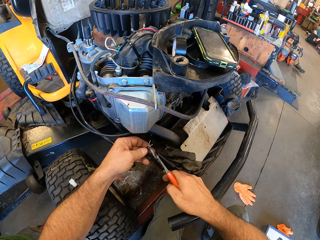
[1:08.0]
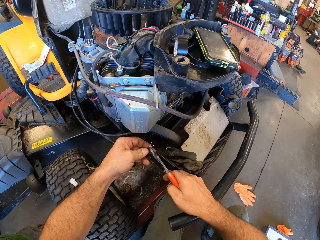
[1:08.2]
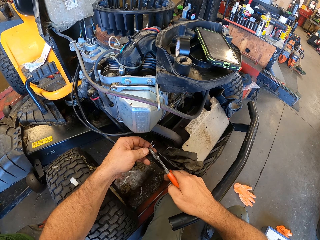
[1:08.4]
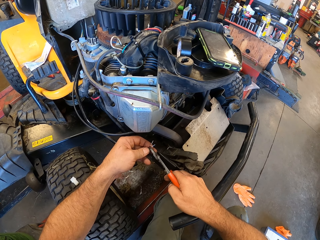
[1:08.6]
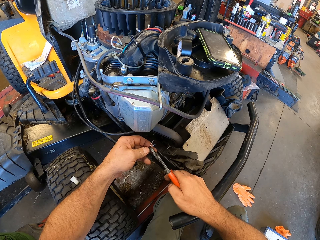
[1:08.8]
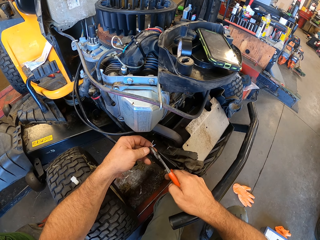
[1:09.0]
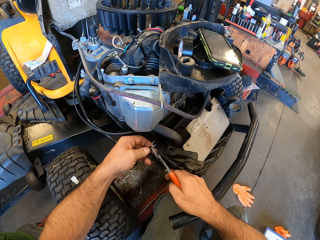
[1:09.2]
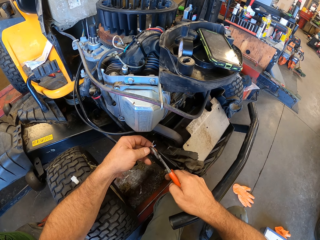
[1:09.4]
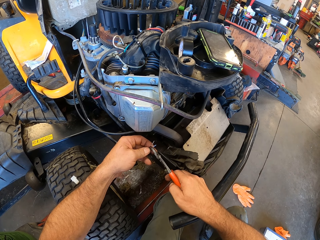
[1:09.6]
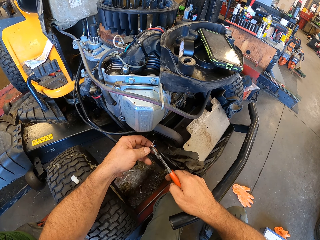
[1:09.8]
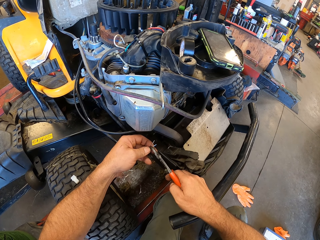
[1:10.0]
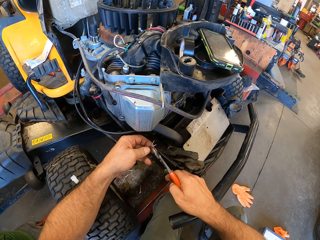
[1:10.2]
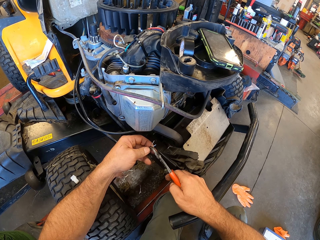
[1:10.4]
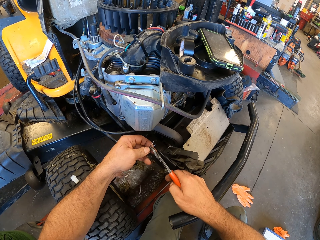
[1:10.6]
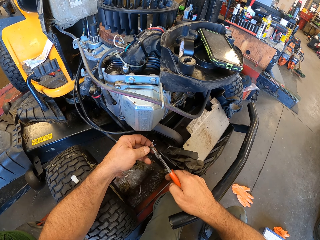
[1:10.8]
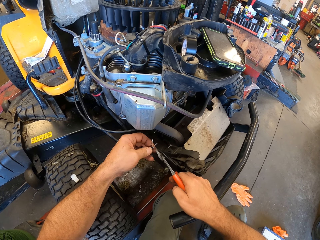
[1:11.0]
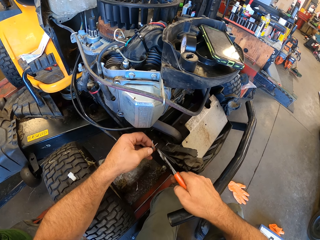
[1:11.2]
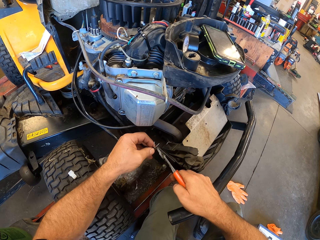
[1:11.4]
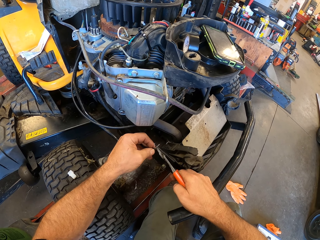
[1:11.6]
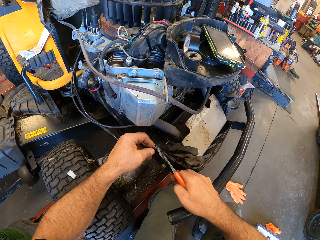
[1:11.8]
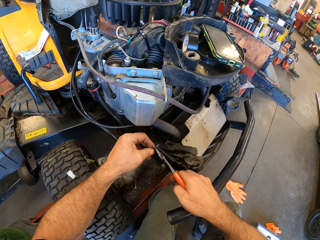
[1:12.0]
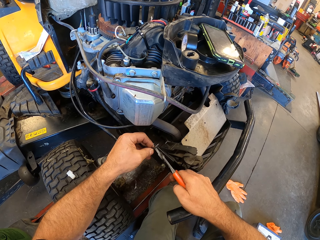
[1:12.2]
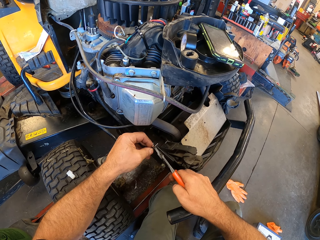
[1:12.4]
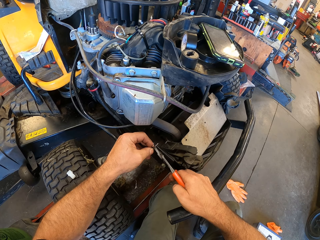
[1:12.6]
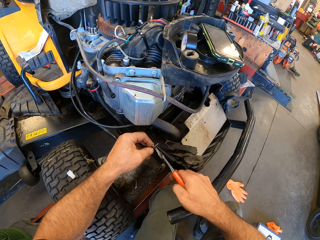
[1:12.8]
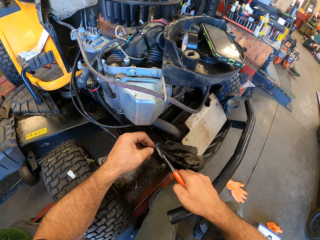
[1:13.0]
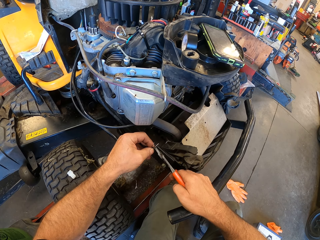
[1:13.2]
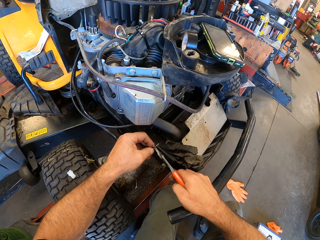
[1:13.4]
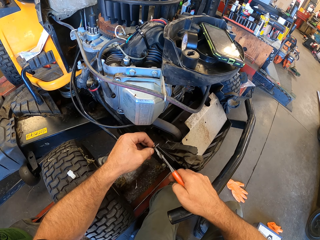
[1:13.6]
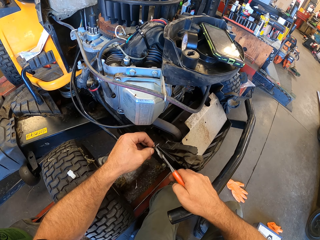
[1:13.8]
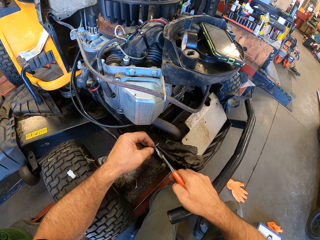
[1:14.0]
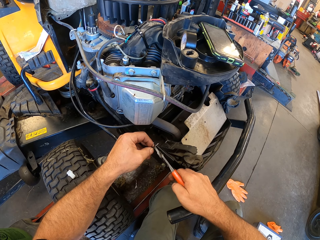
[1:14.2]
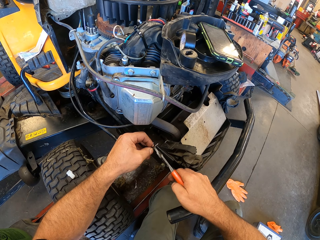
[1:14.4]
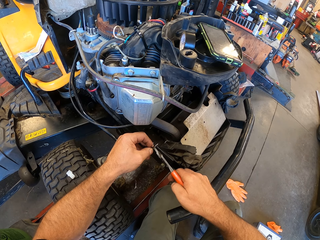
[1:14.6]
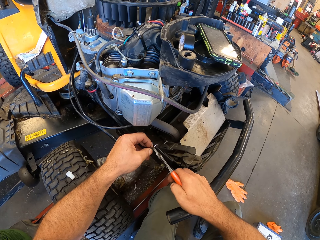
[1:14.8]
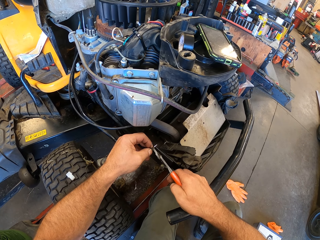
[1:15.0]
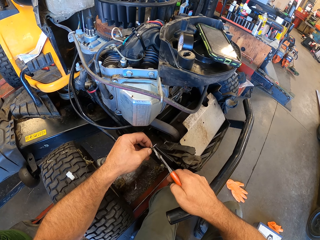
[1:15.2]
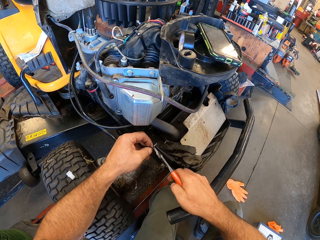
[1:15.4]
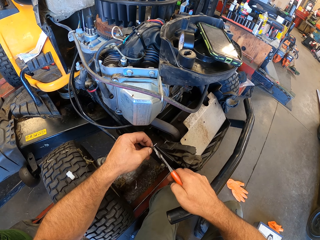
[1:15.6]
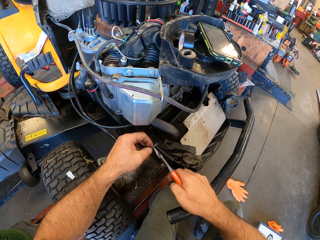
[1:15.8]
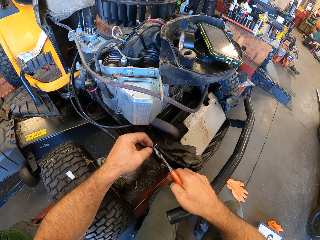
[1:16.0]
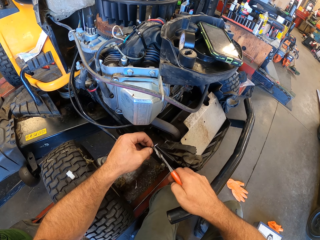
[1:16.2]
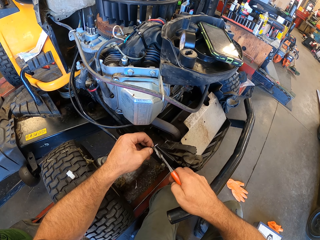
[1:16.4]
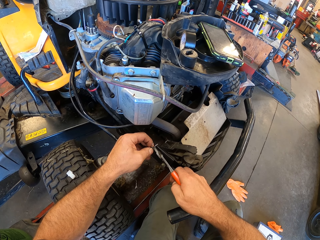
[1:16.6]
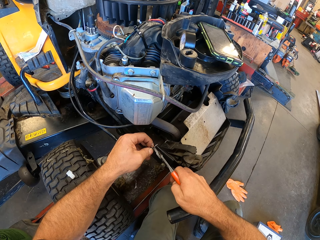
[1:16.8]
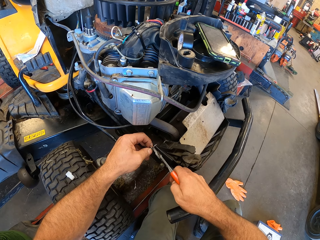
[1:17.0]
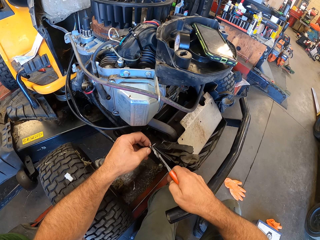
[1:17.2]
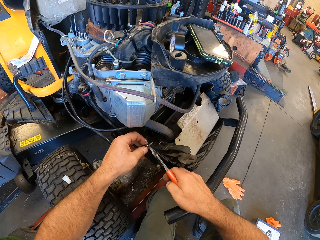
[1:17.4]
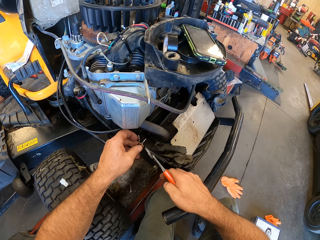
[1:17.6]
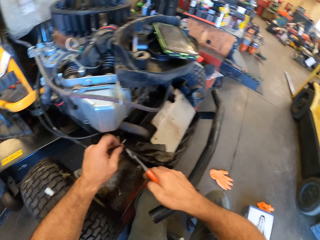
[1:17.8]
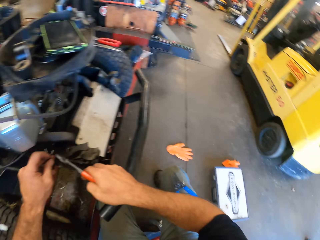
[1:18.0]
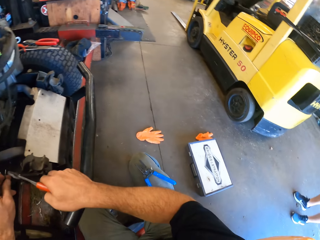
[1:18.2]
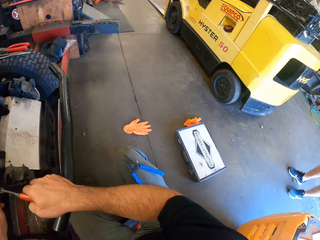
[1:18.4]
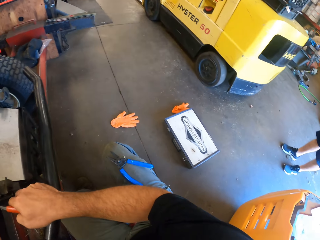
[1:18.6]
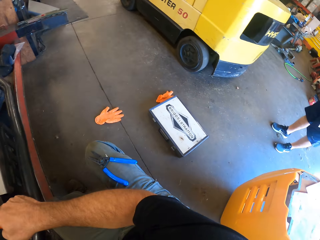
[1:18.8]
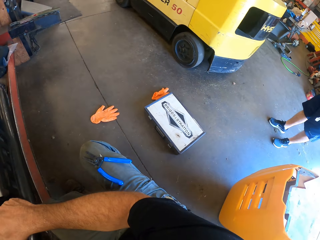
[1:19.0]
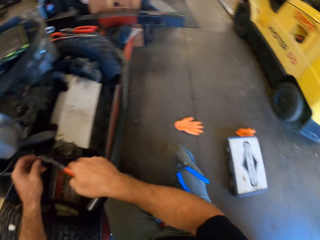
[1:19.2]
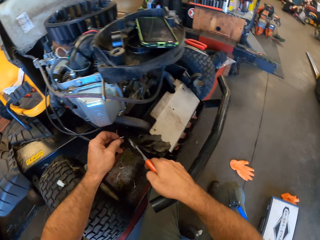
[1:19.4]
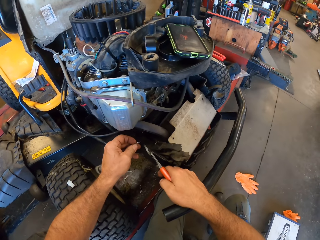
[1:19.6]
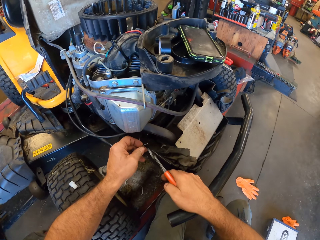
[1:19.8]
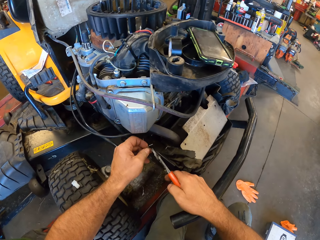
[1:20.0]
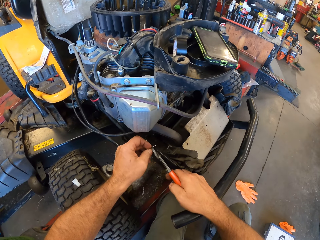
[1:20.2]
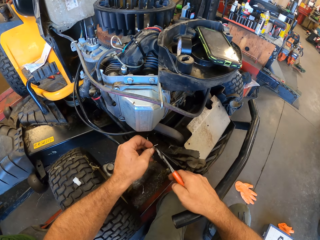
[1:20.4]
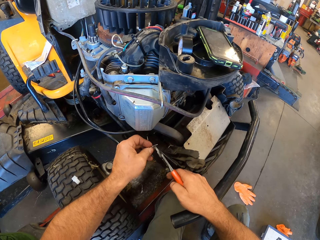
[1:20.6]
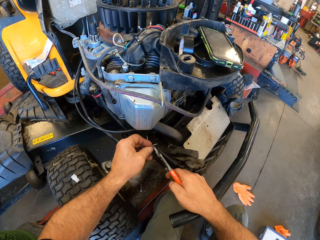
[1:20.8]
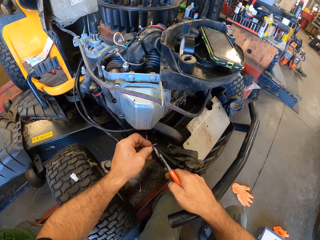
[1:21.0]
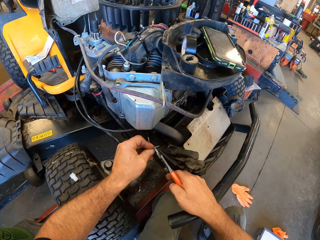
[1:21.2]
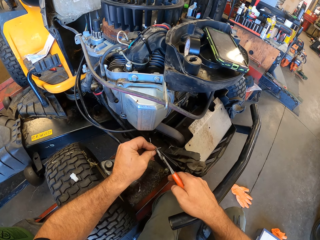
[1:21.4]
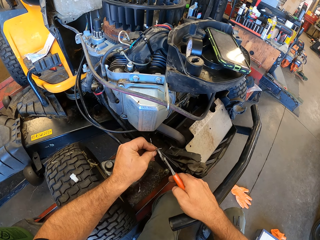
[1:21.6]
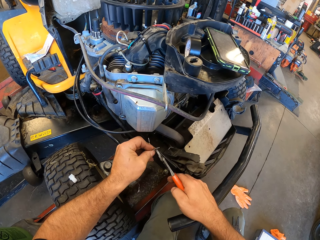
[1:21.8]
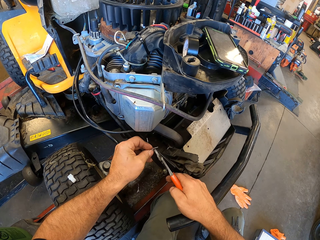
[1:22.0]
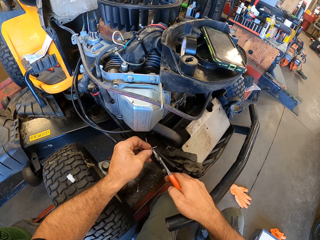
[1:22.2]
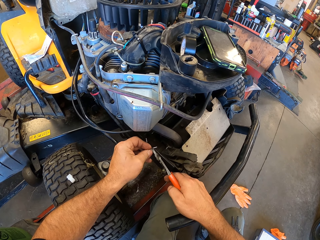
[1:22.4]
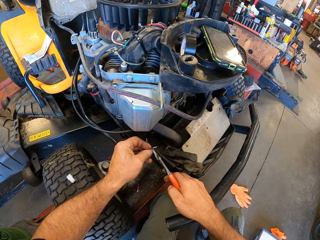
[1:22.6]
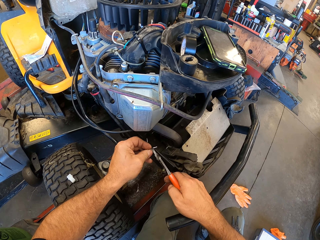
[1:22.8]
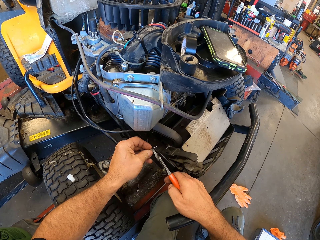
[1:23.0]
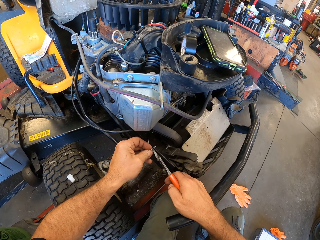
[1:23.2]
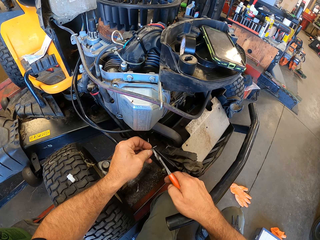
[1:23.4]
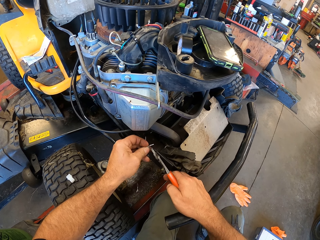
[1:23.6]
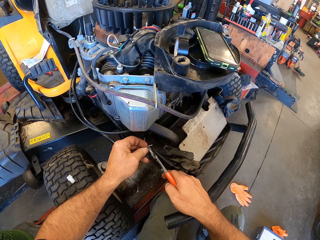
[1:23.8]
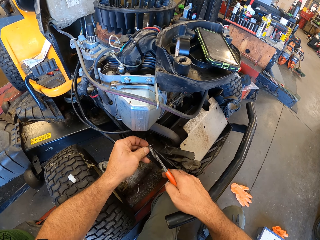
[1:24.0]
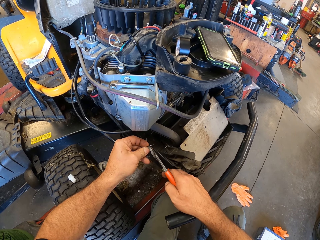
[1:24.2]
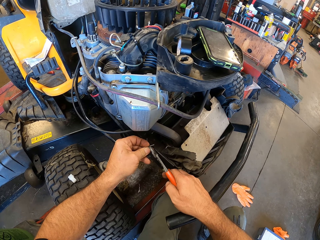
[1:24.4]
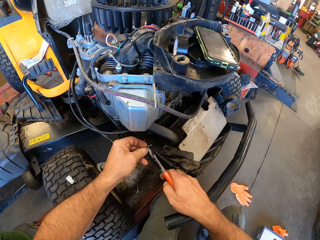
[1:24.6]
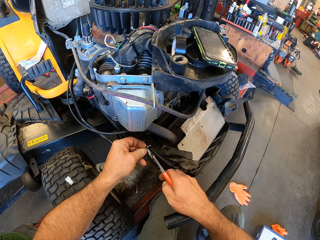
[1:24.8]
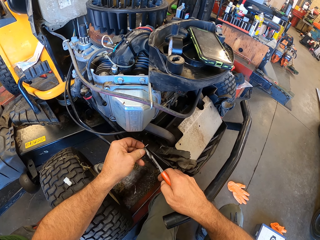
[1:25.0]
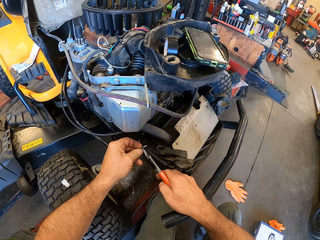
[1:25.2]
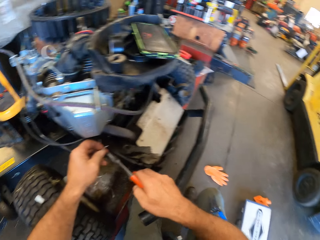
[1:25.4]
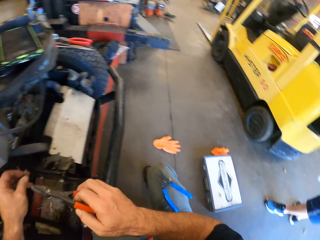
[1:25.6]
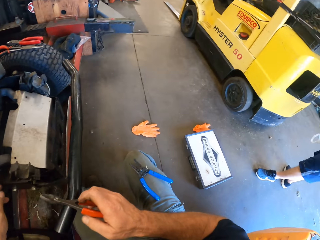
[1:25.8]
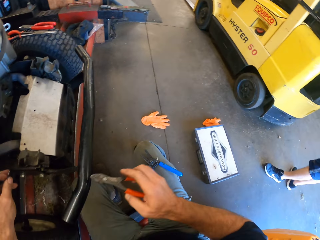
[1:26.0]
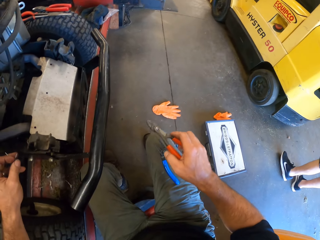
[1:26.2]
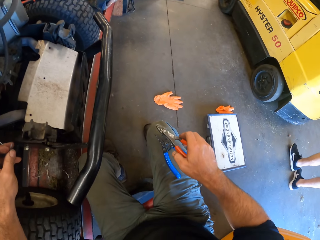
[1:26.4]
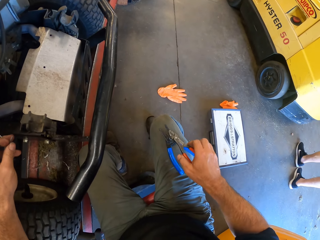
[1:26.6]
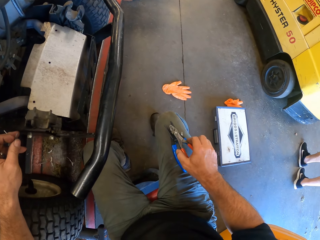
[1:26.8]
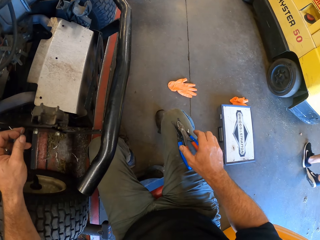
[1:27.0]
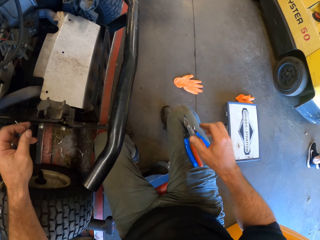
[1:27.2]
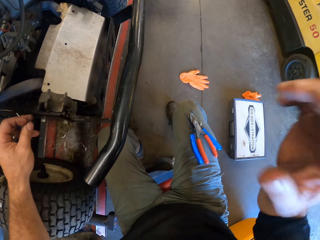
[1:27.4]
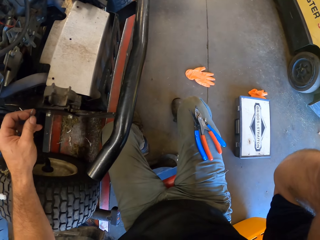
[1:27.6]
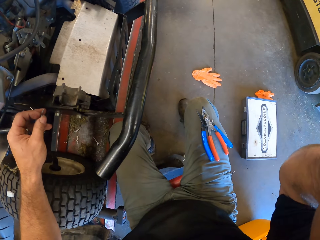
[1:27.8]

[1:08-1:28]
The camera wearer looks around. He fixes the wire with the plier. He looks around. He drops the plier on his lap.
